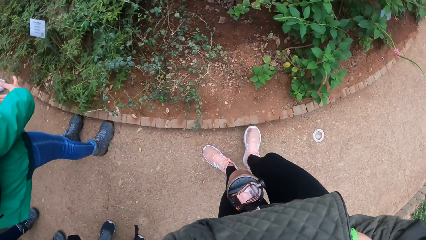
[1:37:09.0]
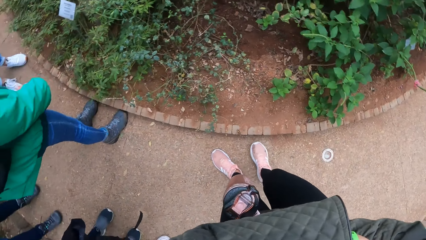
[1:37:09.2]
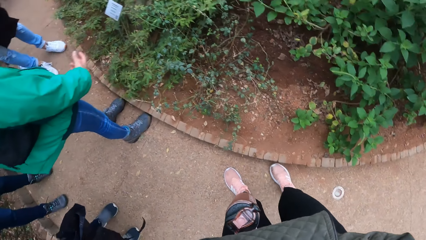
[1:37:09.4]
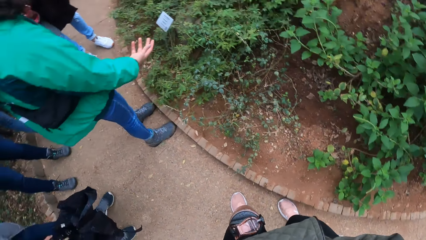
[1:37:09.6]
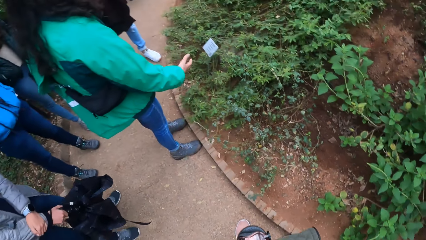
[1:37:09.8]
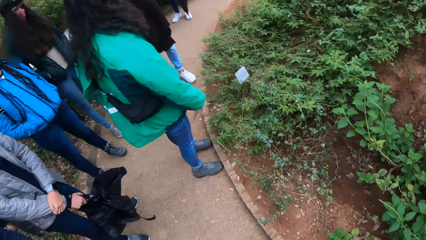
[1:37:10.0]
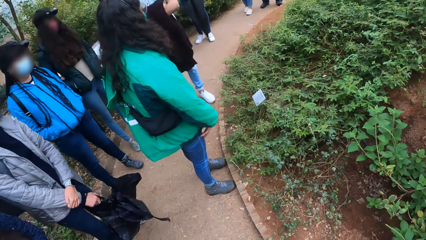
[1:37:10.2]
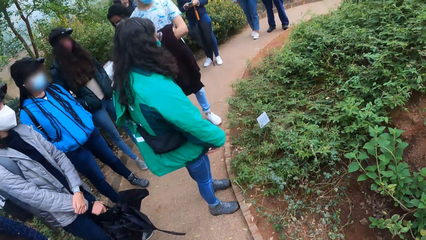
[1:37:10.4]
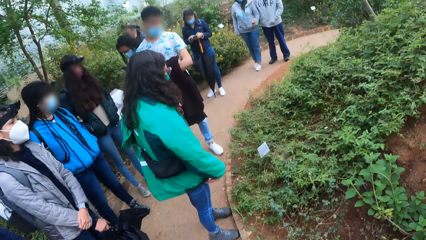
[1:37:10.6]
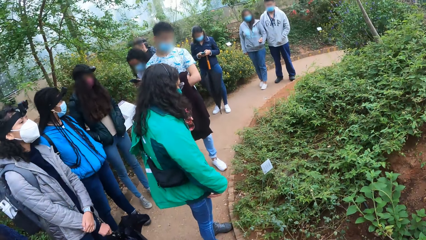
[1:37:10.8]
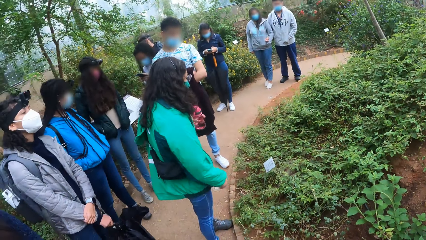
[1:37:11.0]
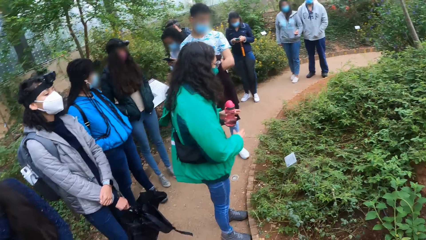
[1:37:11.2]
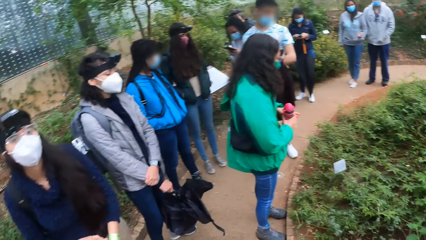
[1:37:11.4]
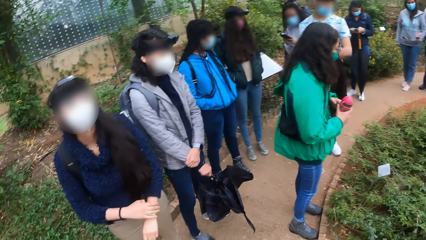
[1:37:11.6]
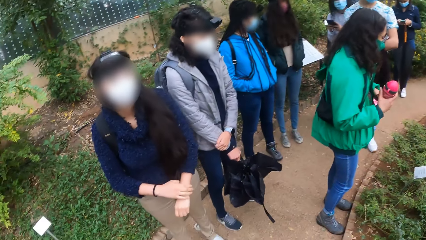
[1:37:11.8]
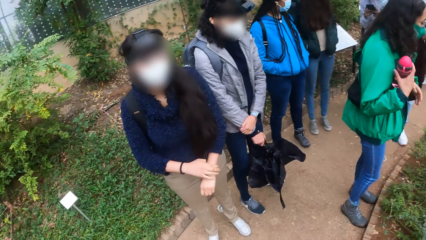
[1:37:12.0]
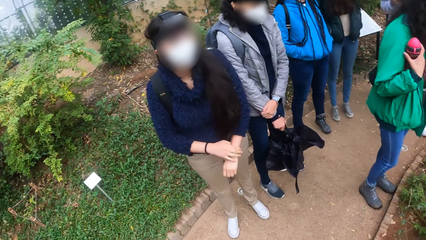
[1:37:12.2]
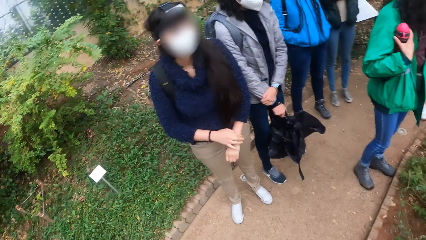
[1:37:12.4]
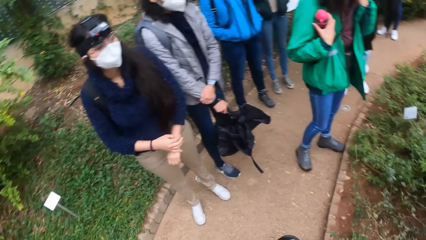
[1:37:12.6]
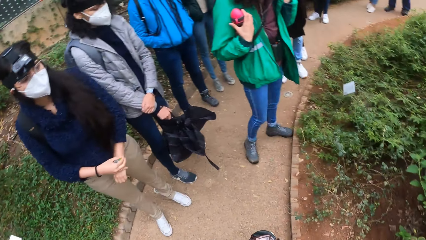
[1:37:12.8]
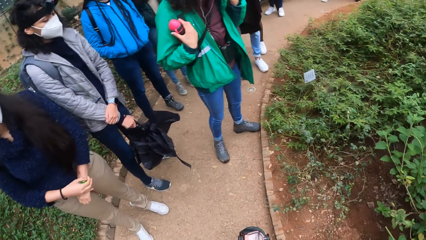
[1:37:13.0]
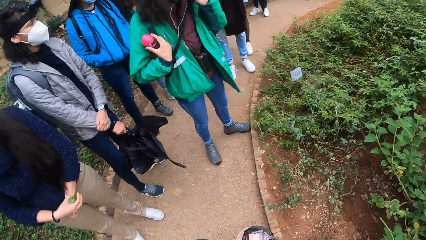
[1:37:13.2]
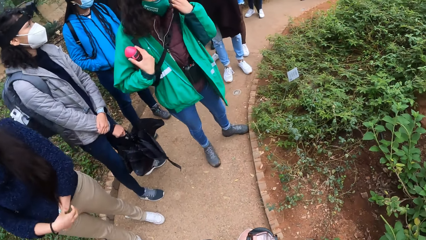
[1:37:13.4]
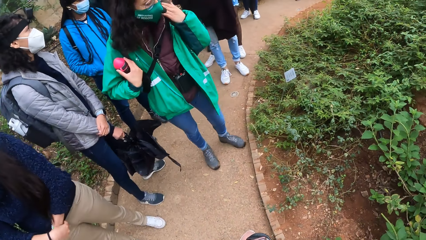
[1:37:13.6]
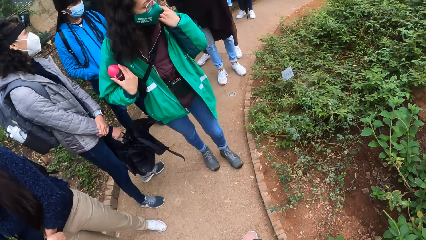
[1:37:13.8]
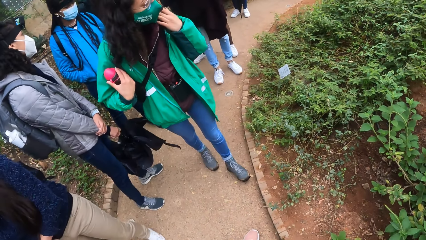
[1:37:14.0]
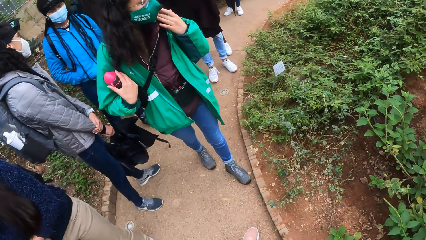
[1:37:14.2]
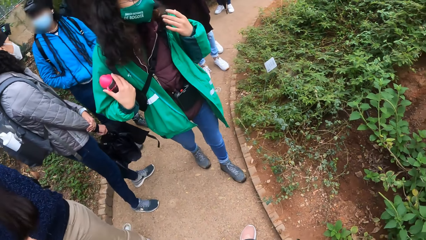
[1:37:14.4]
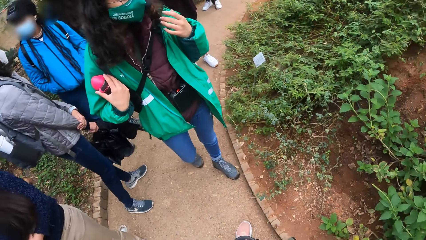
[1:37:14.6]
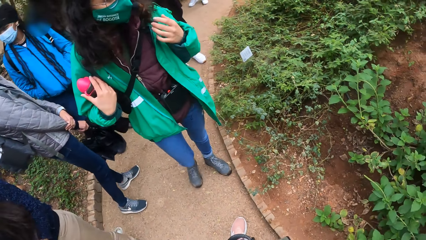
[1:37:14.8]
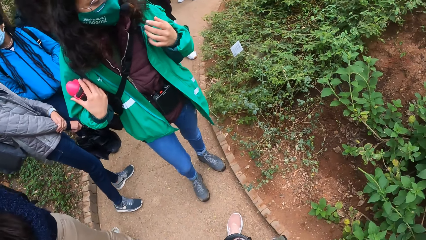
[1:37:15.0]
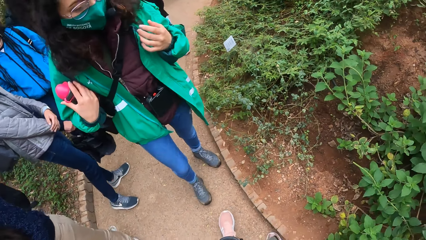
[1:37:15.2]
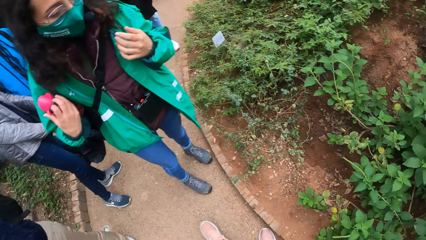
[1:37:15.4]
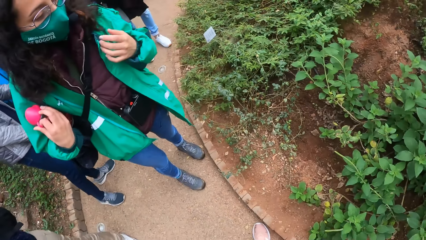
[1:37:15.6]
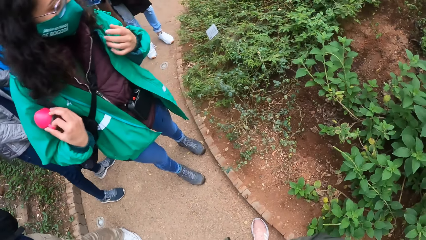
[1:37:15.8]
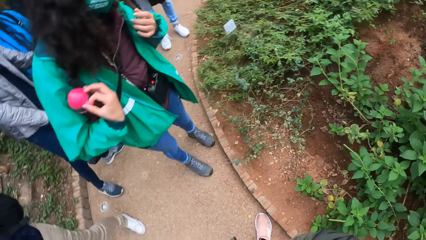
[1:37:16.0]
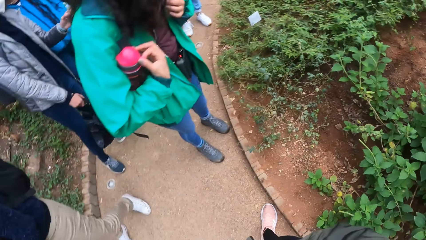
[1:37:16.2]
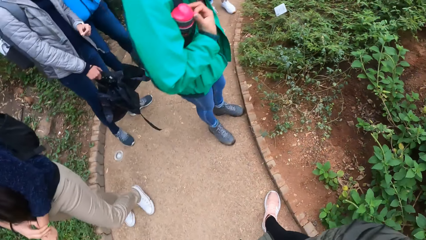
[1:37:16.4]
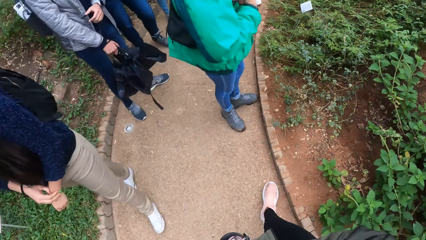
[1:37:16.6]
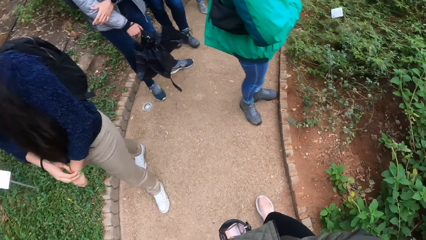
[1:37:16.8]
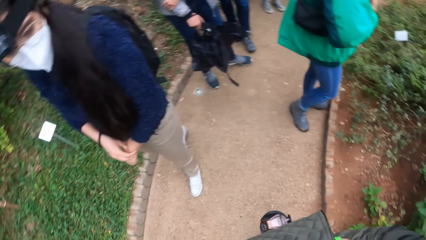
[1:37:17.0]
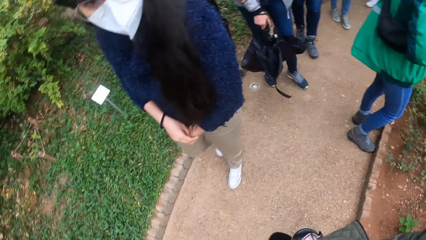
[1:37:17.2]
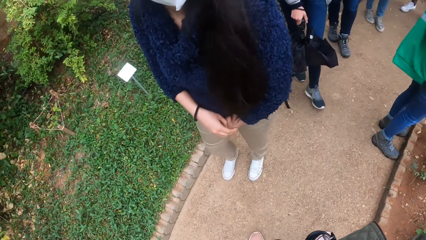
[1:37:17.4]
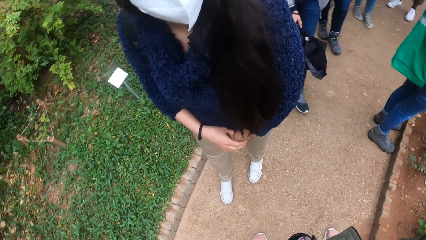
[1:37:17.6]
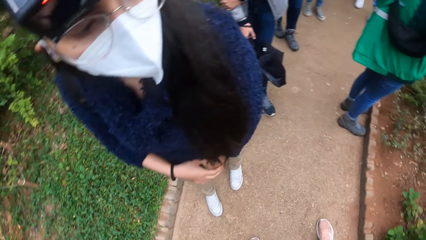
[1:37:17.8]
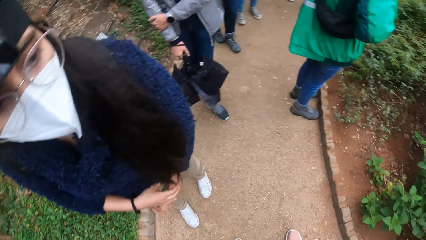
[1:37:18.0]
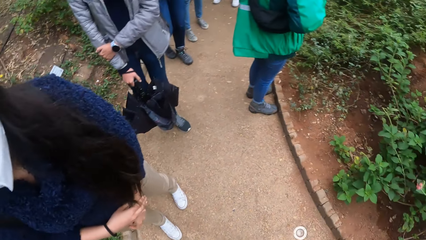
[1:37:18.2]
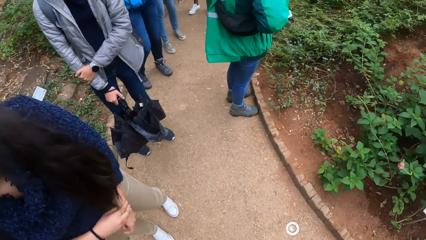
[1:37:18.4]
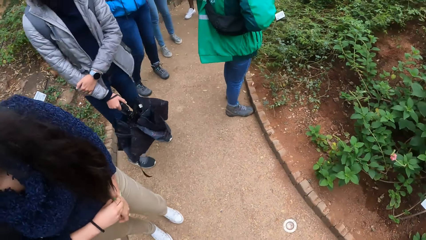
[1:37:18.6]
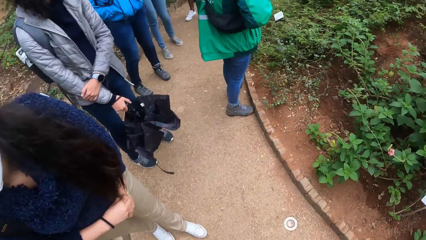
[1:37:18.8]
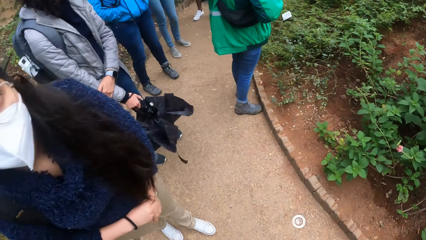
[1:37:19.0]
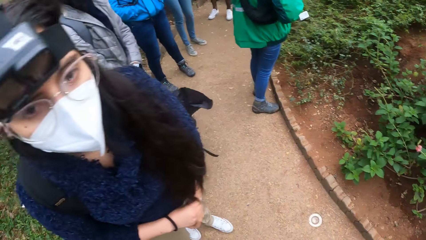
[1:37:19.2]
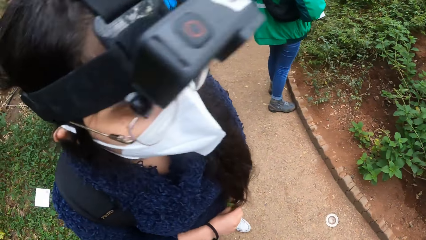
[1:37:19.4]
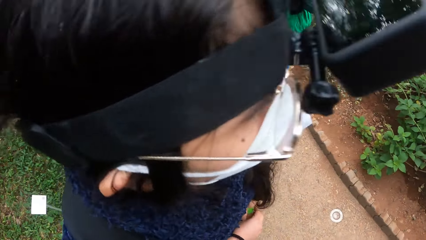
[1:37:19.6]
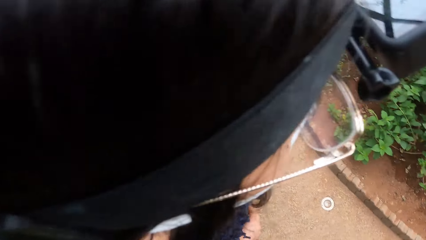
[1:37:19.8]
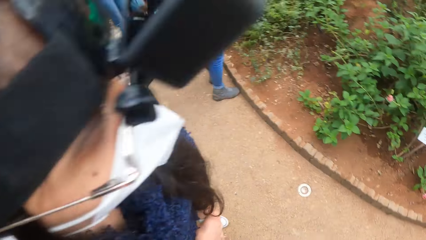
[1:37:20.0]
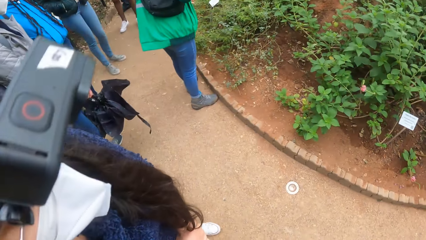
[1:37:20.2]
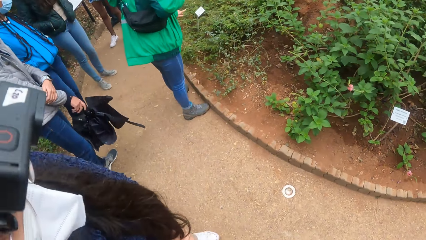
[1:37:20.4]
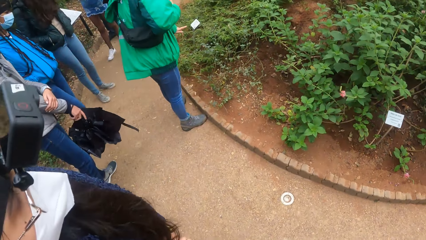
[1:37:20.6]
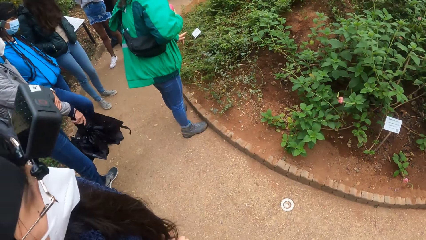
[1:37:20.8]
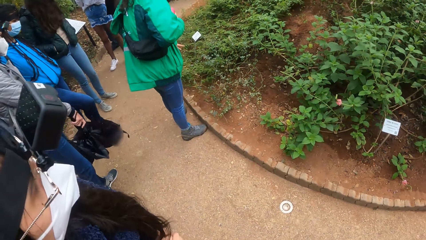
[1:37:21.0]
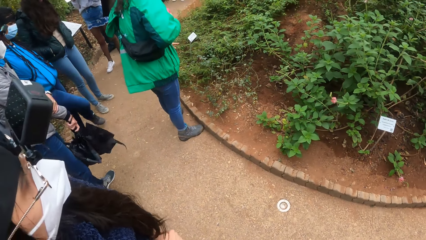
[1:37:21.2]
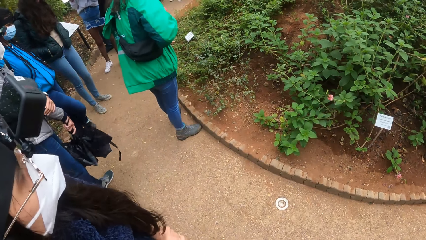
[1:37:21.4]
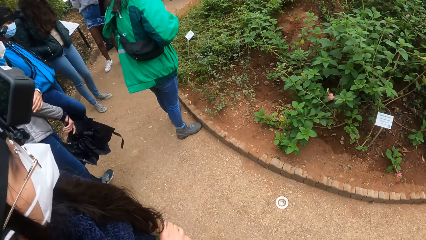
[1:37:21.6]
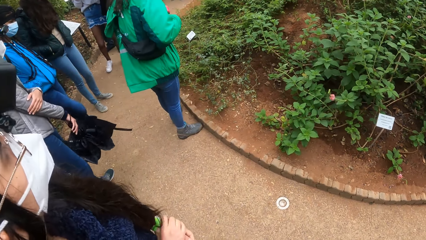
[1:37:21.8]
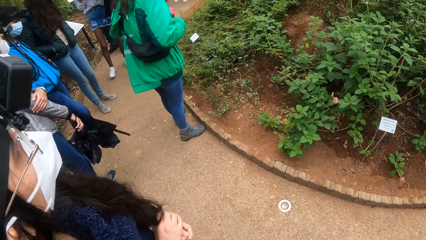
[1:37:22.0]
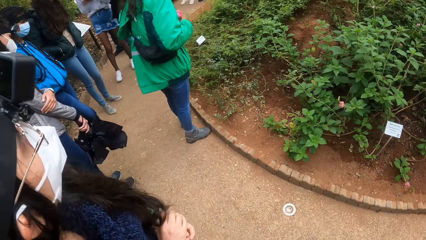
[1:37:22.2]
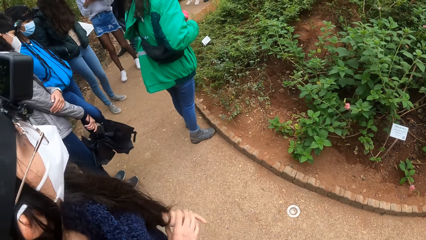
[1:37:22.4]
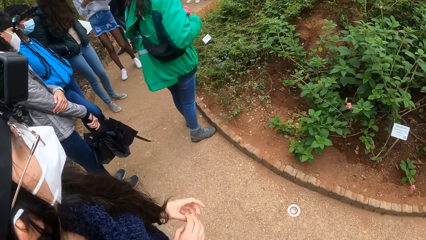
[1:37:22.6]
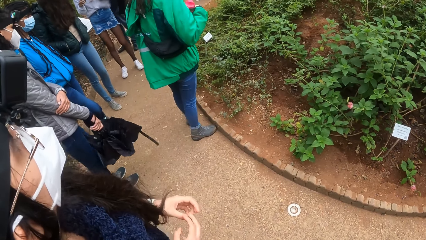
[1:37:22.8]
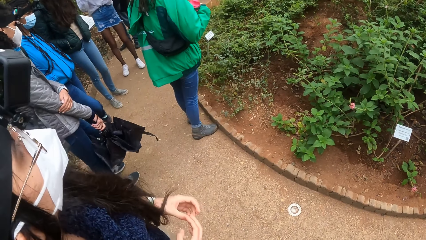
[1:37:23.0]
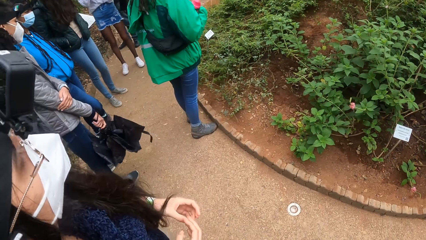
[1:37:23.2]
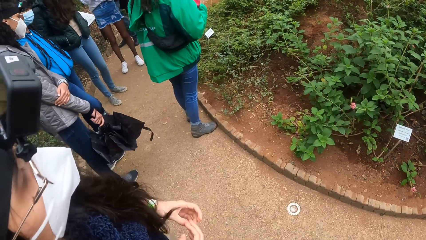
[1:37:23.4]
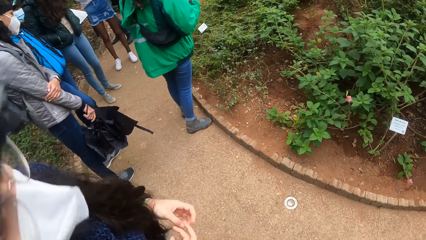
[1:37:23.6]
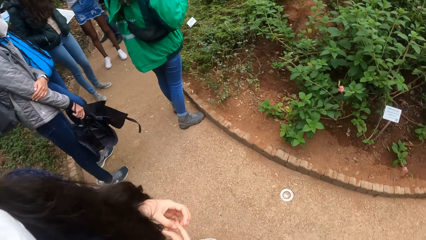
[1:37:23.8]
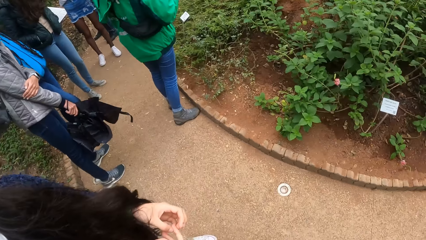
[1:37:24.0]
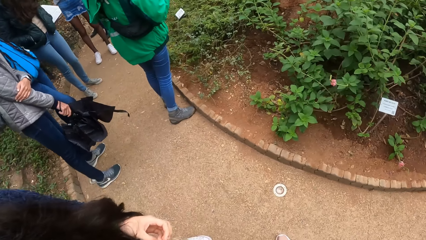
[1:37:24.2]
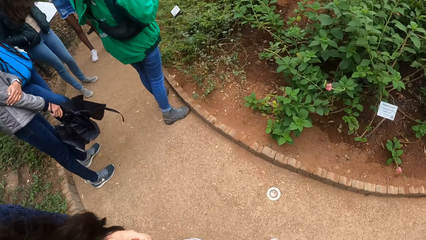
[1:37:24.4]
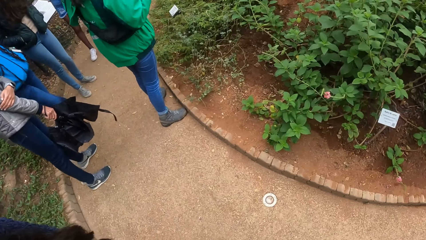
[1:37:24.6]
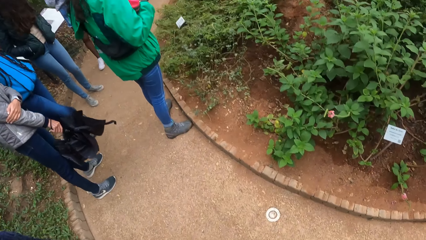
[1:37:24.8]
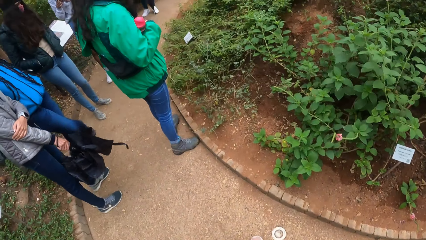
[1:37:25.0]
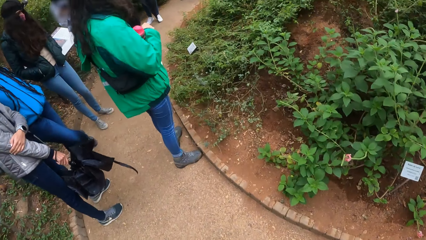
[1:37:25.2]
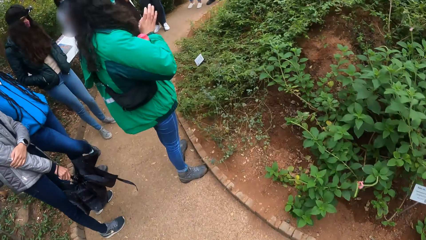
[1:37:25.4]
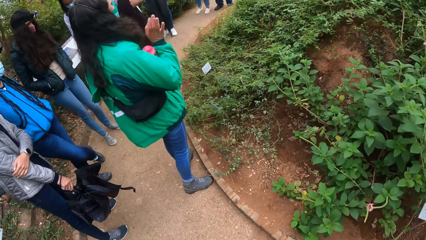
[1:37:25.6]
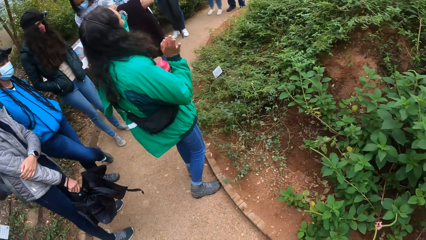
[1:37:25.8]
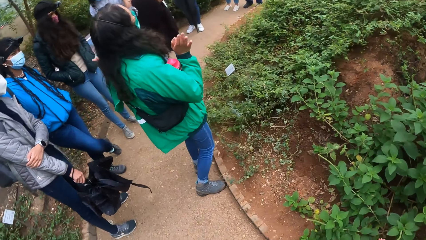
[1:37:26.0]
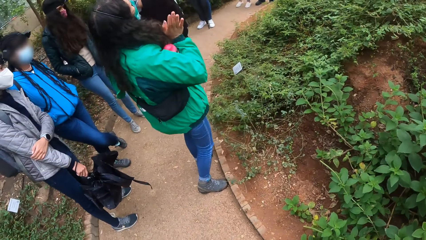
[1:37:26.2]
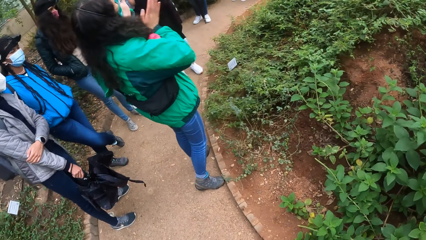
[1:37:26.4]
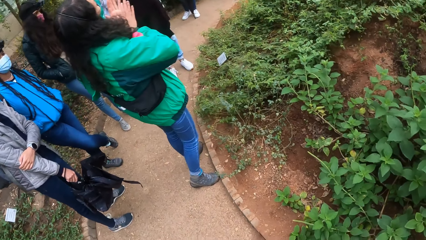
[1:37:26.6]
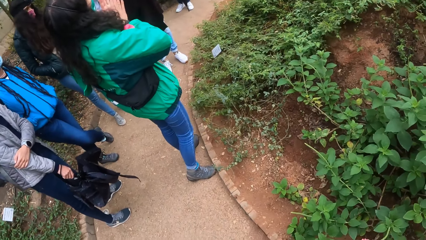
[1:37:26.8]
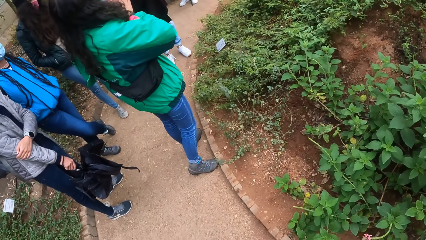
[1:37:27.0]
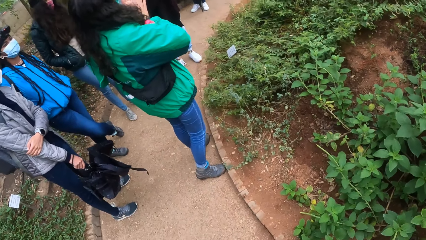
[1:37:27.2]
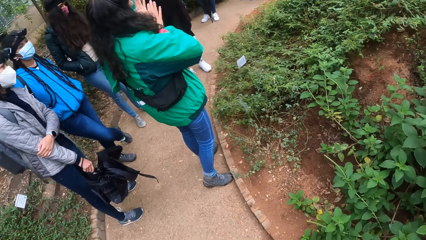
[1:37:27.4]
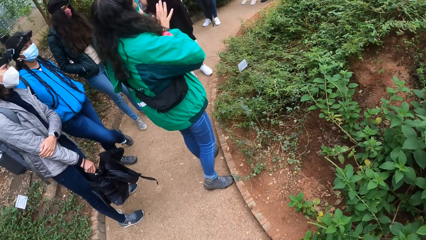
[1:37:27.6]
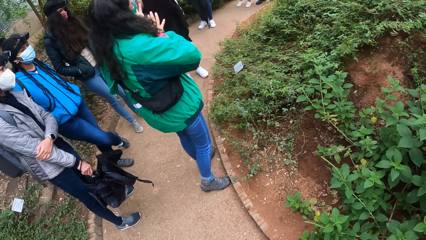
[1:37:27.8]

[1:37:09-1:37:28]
The instructor passes the bottle of water from her left hand to her right hand. The instructor walks around on the pavement. The camera wearer looks around in the compound. The instructor explains with gestures.
